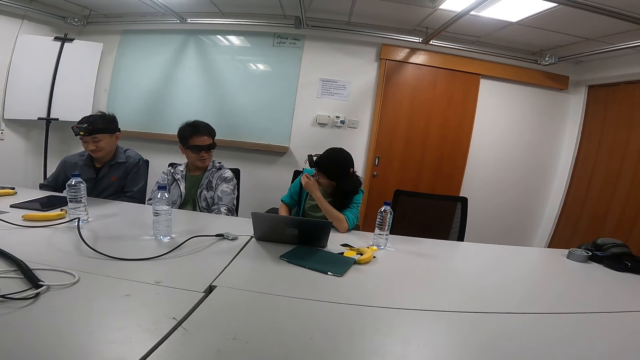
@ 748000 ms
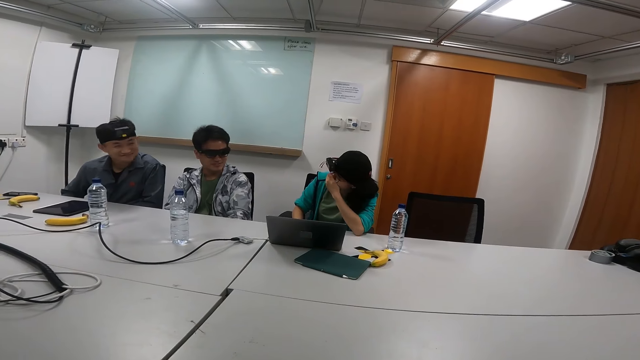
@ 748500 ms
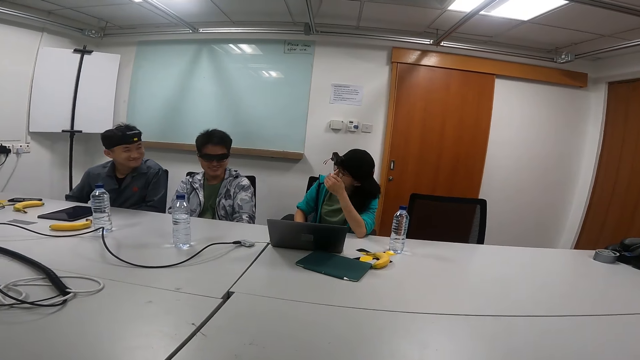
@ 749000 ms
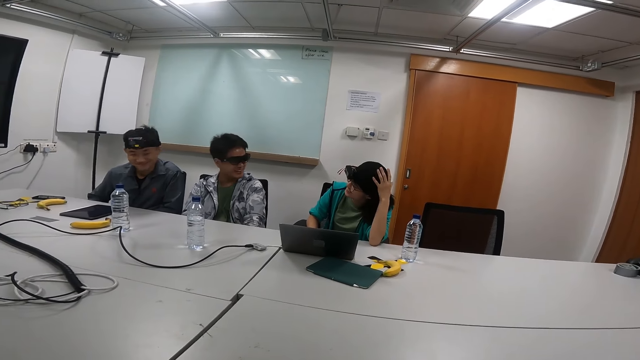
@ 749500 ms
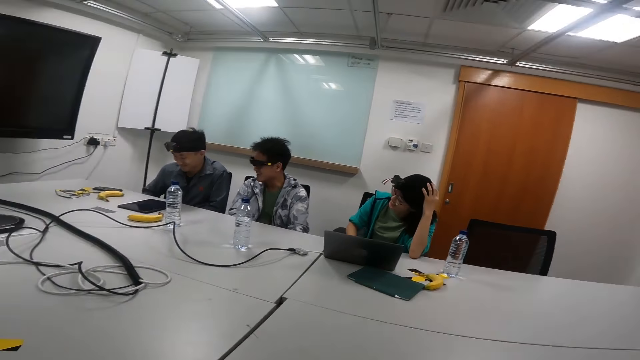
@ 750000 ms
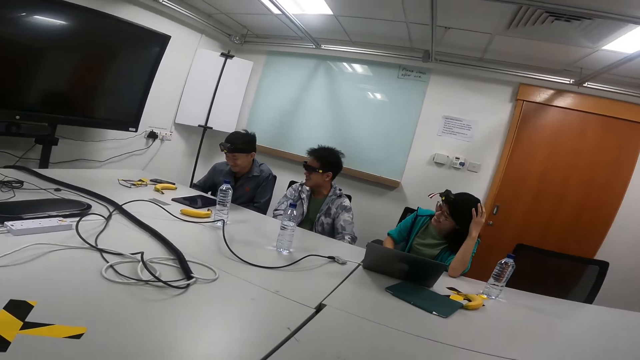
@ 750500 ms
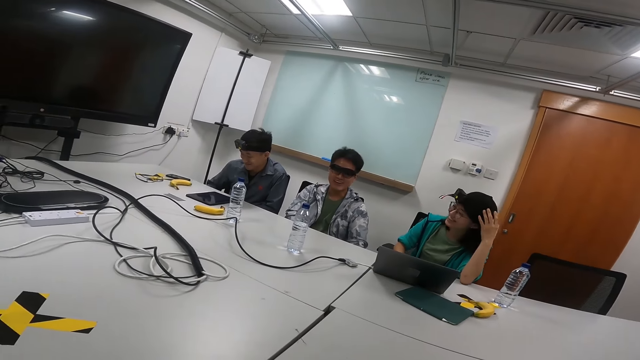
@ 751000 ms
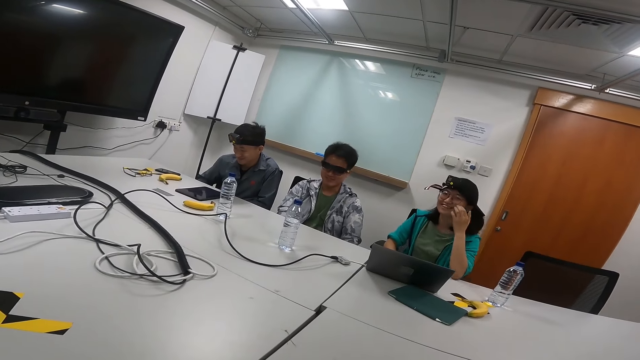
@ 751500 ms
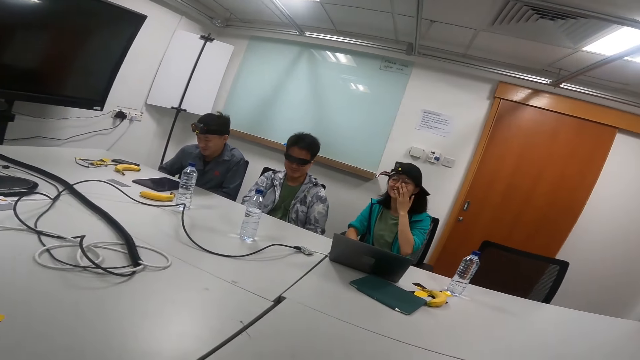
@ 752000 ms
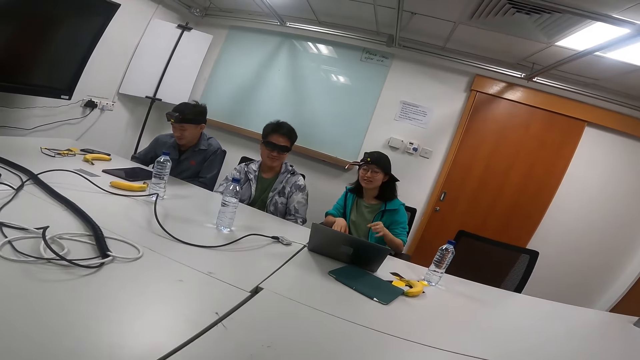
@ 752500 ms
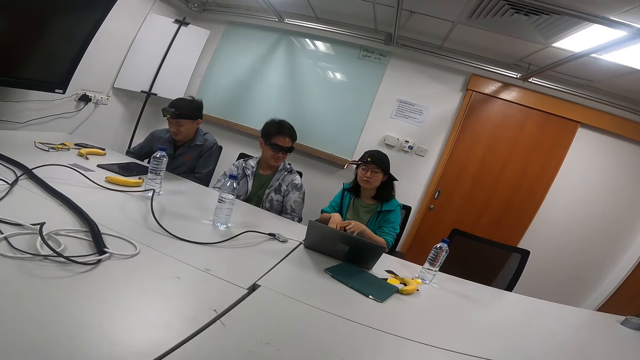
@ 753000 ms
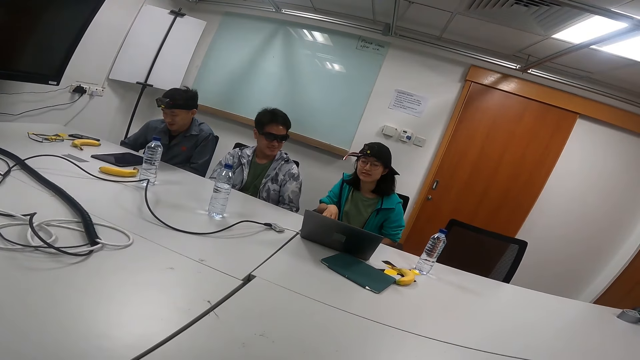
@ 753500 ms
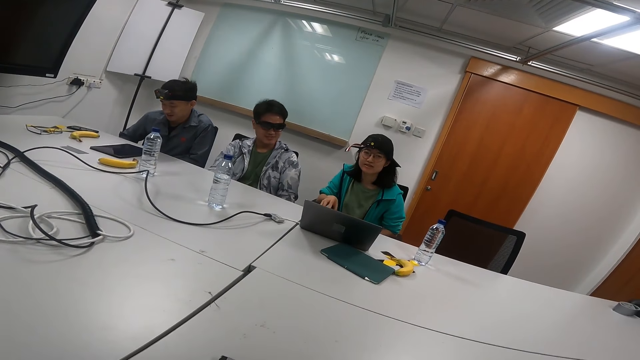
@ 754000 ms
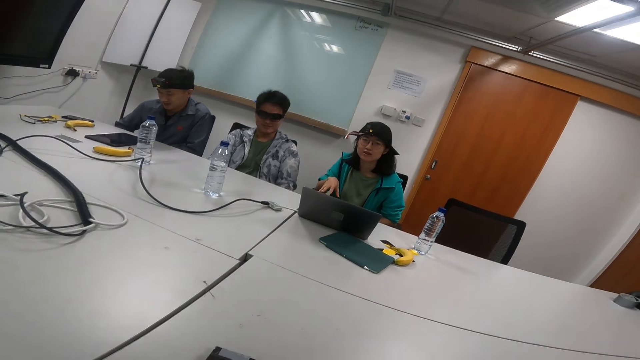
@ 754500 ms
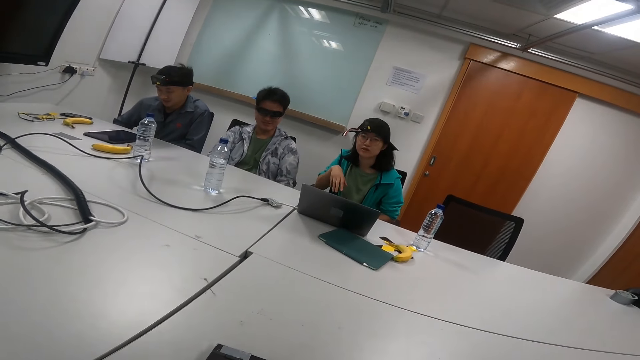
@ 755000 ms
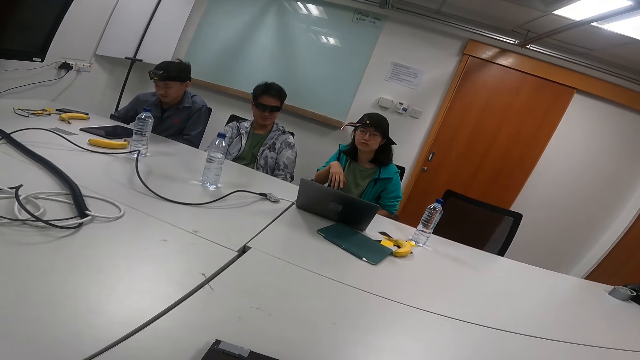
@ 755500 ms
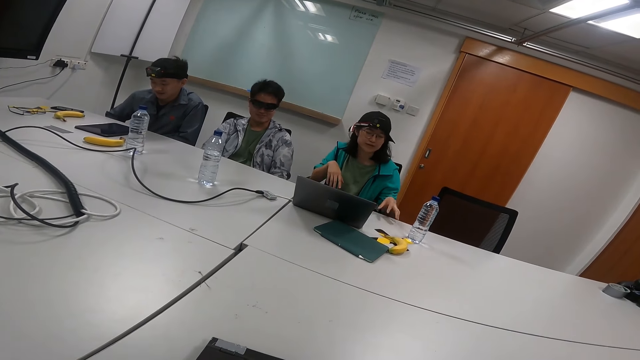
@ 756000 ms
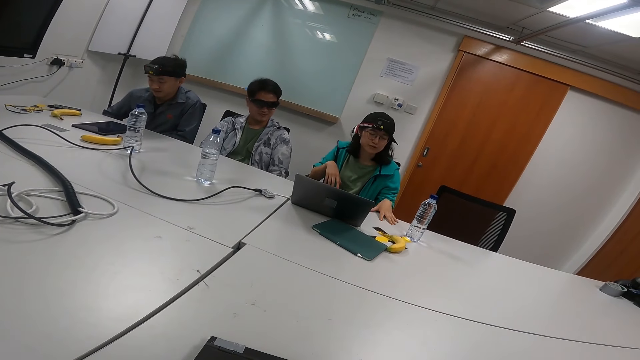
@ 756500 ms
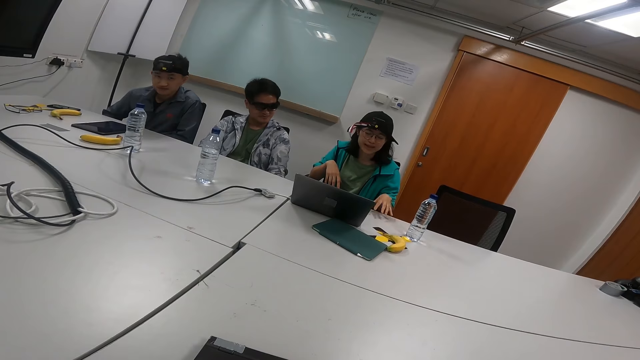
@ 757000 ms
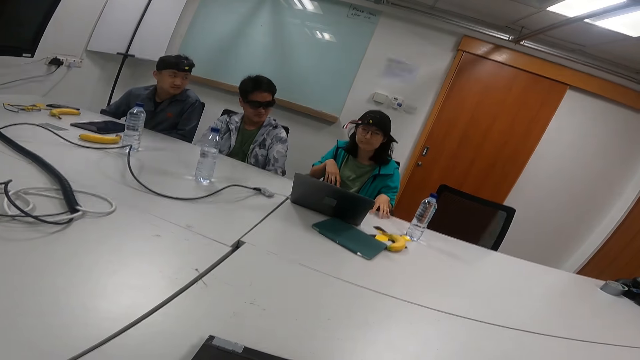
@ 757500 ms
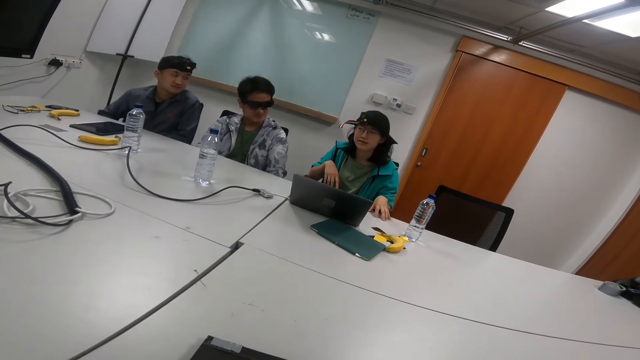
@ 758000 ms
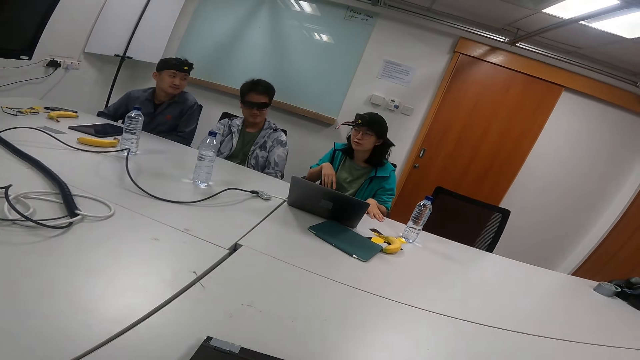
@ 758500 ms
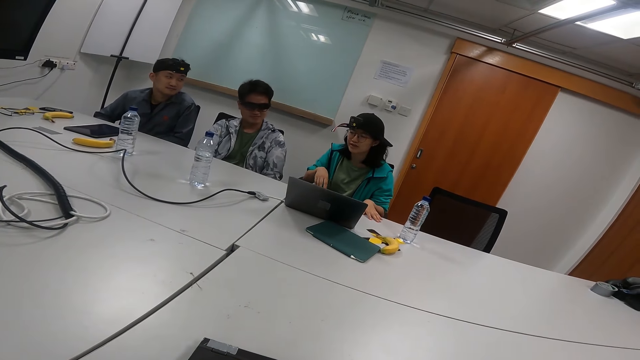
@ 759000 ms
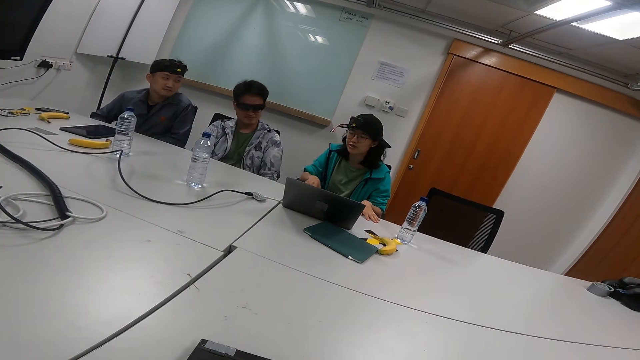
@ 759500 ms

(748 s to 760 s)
A person moves her hands. She touches her head and moves her hands. She moves her hands again. She talks to the camera wearer while moving her hands.

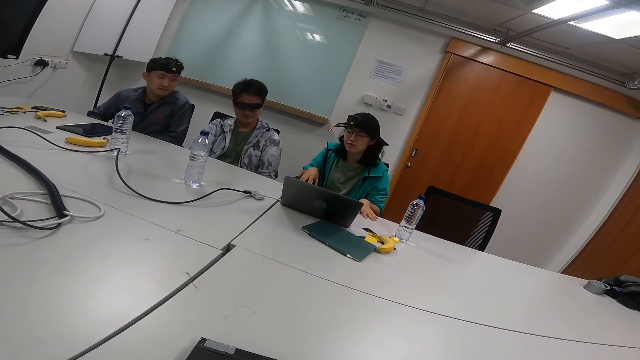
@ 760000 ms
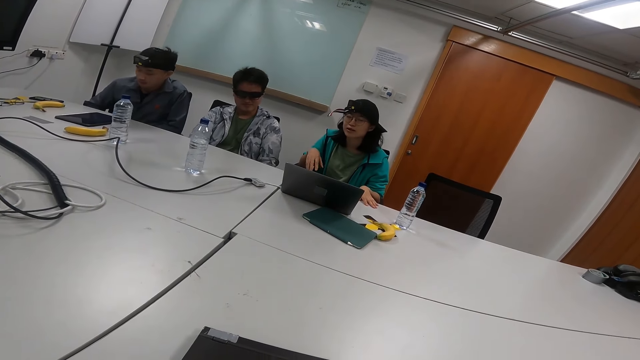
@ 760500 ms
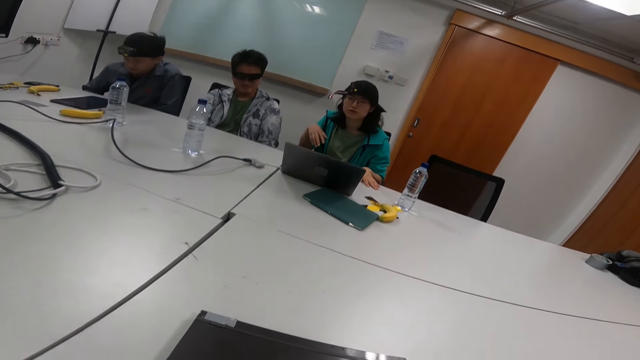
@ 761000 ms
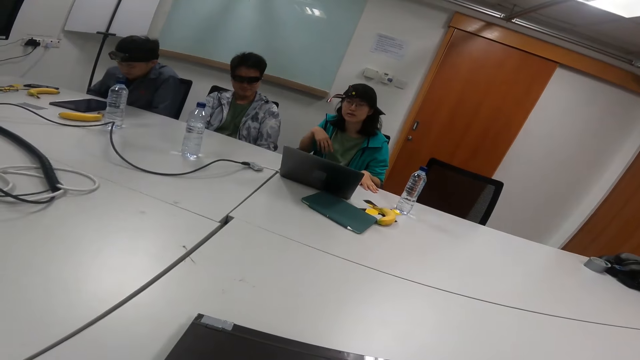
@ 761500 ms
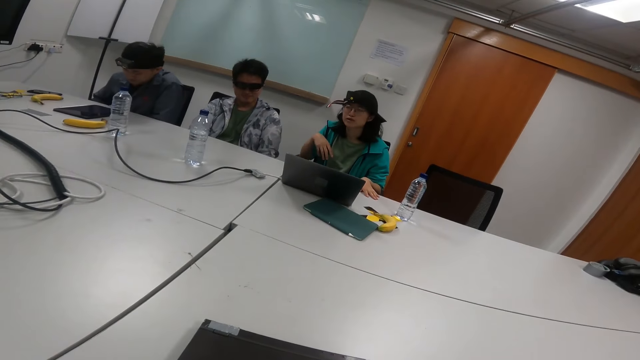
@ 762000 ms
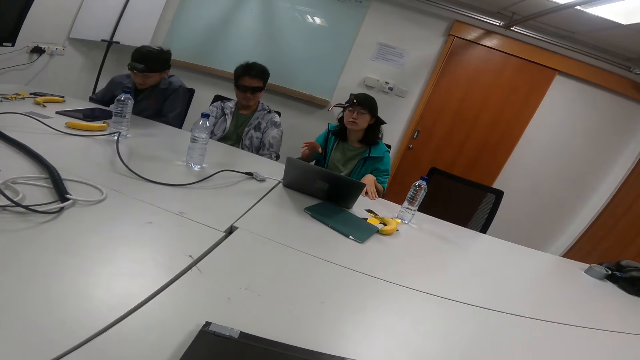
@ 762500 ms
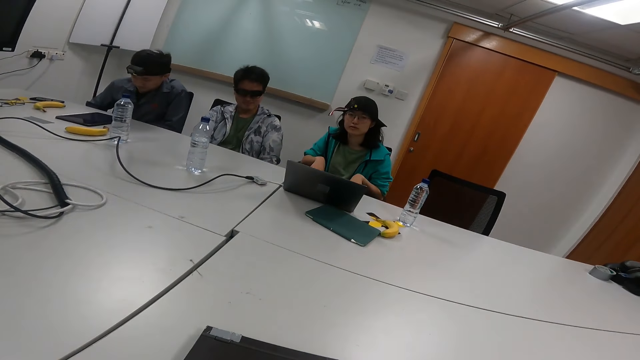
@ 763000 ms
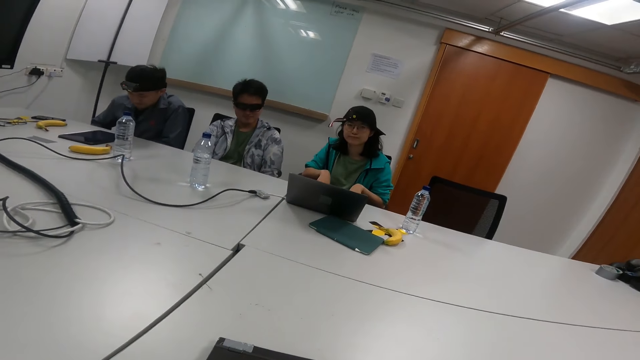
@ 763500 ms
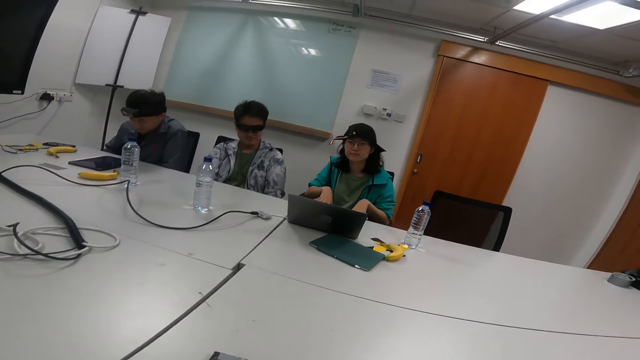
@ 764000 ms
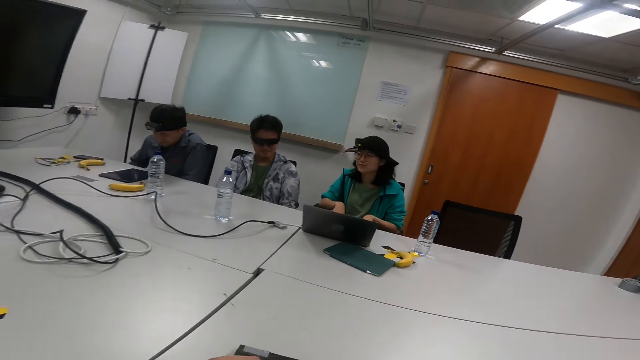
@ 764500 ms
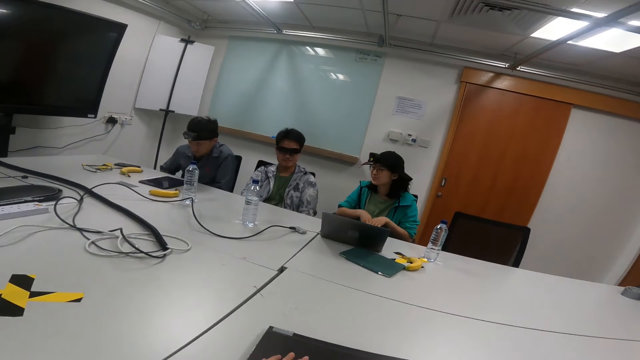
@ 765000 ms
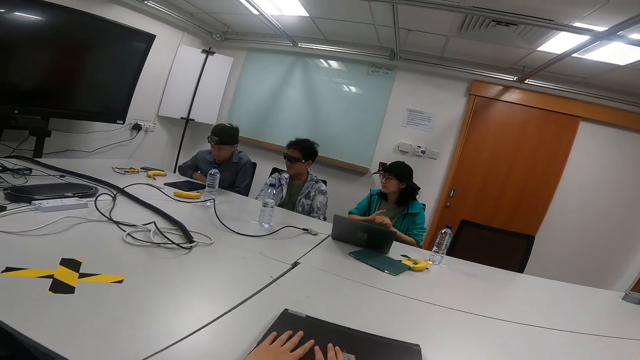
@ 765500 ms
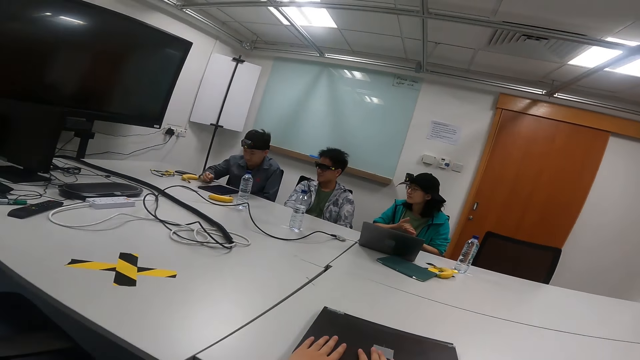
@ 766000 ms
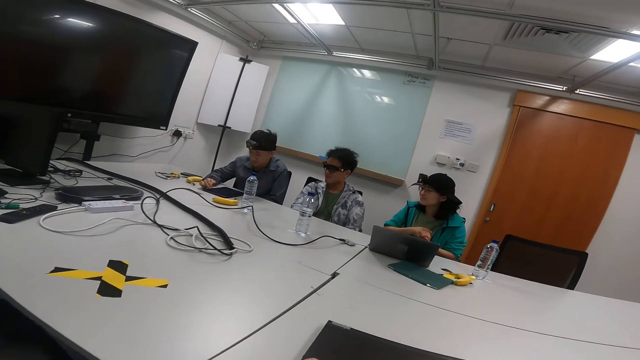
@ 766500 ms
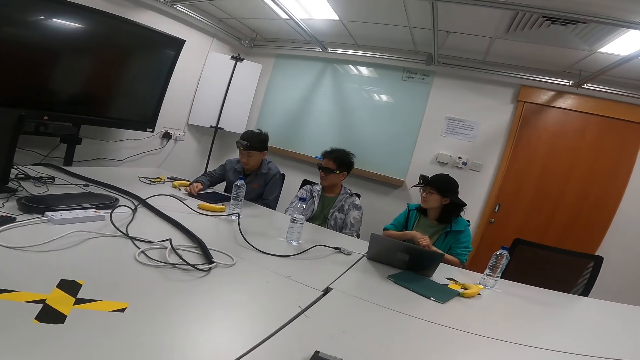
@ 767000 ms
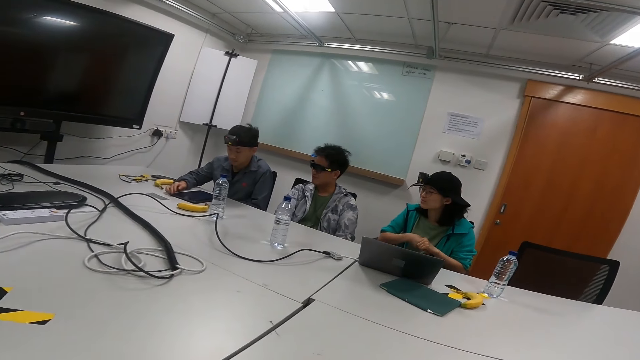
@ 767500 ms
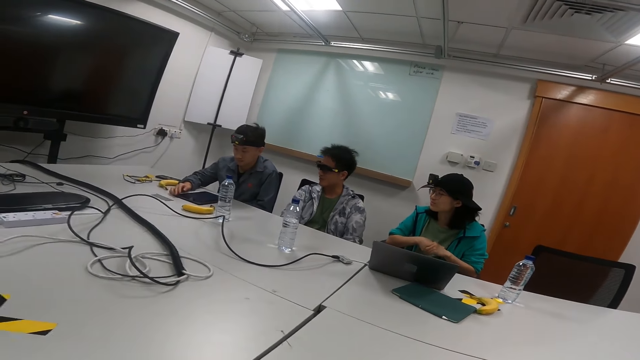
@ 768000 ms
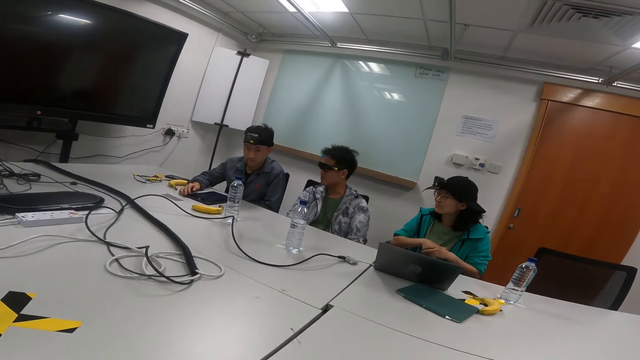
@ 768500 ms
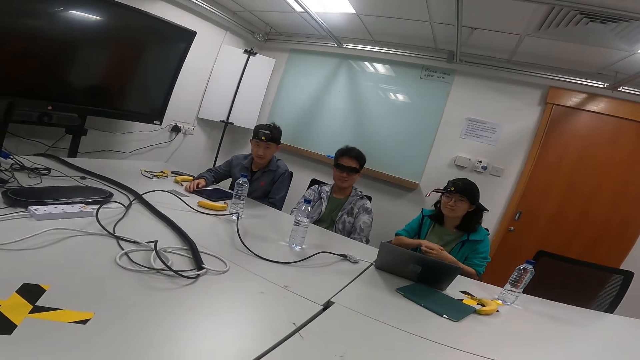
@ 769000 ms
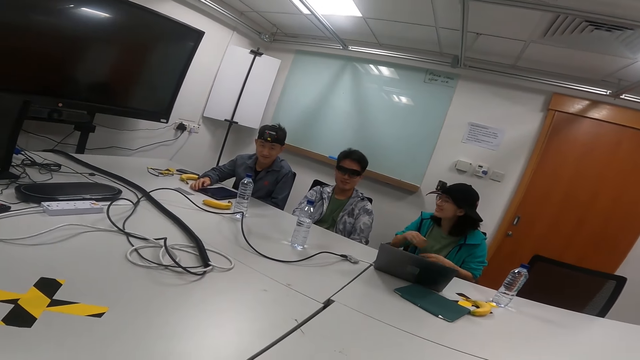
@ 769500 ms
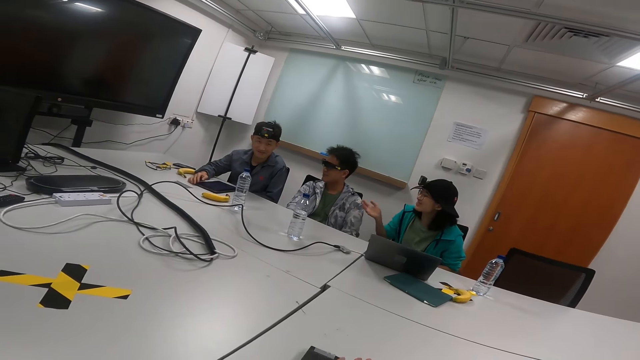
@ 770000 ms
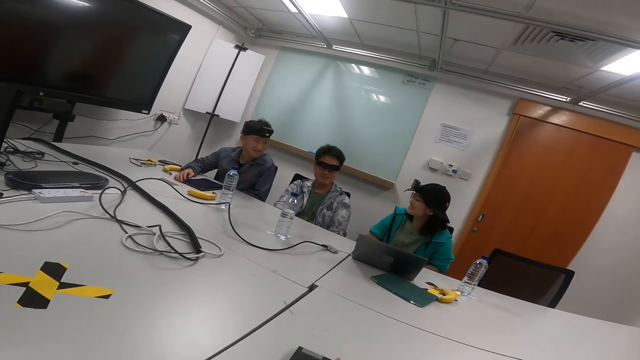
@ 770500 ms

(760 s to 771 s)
A person moves her hands. She moves her hands repeatedly.
